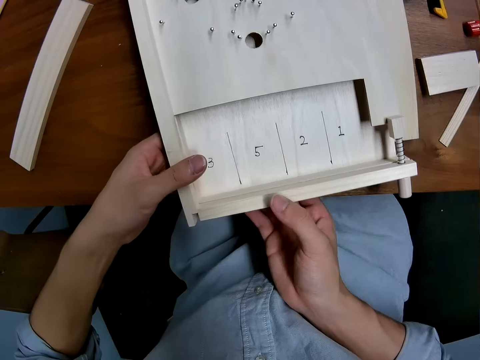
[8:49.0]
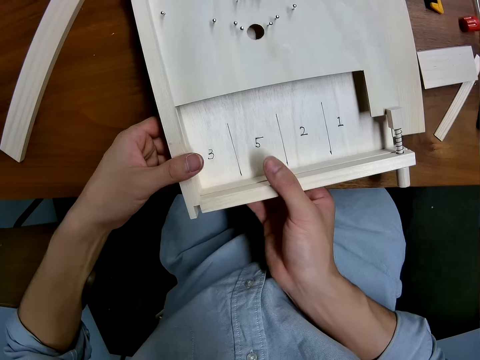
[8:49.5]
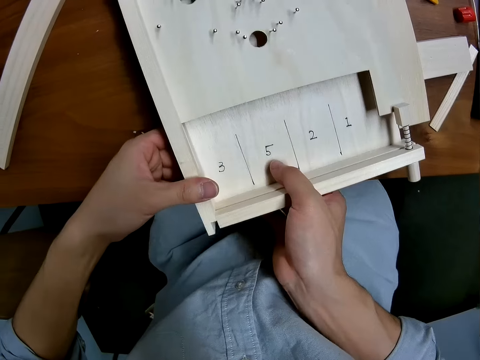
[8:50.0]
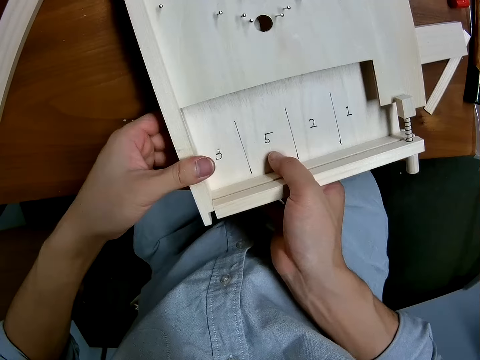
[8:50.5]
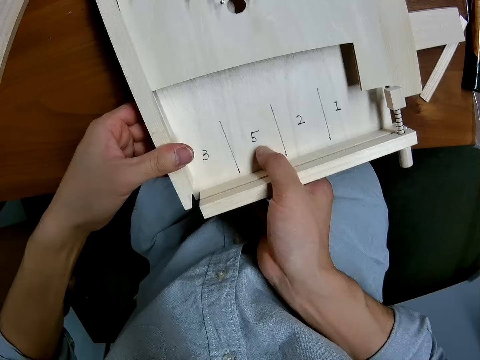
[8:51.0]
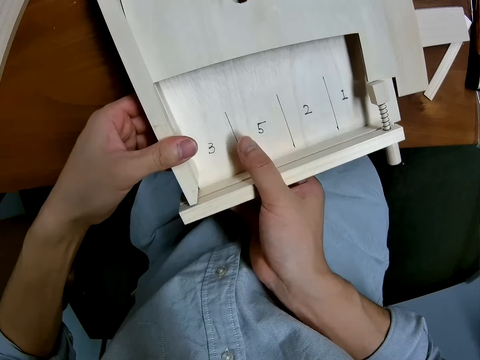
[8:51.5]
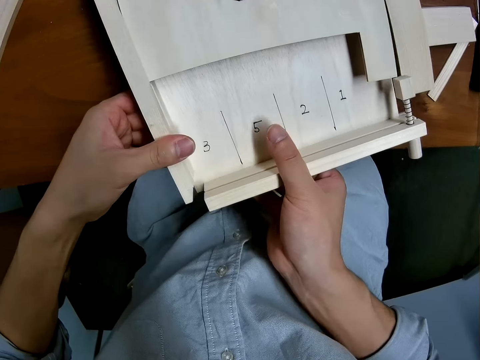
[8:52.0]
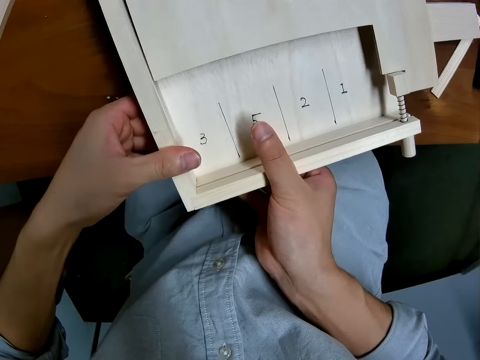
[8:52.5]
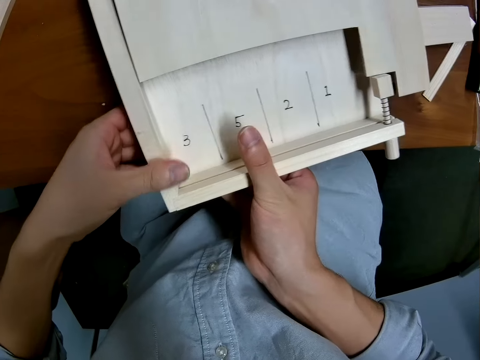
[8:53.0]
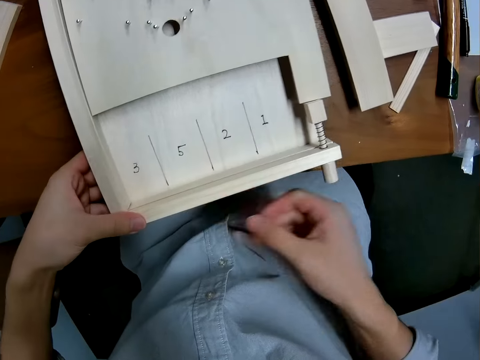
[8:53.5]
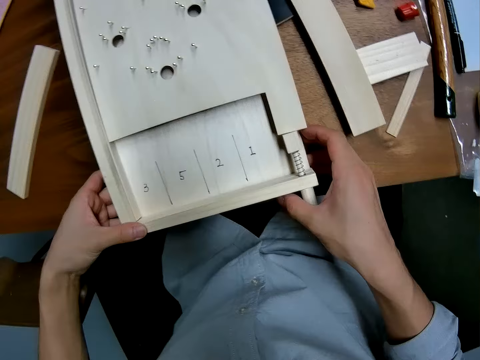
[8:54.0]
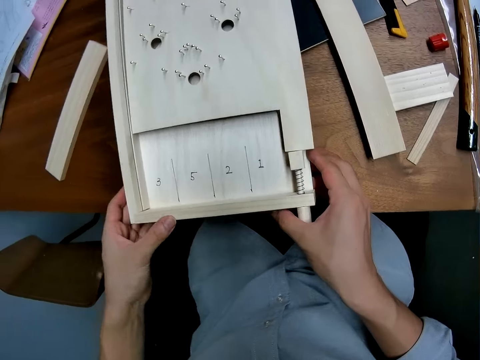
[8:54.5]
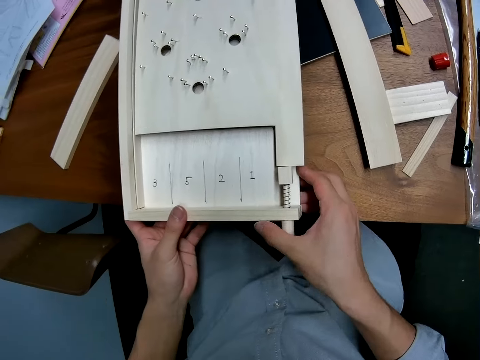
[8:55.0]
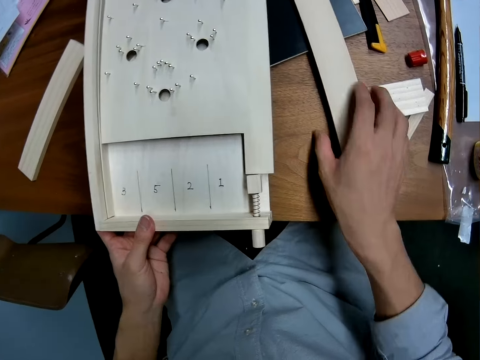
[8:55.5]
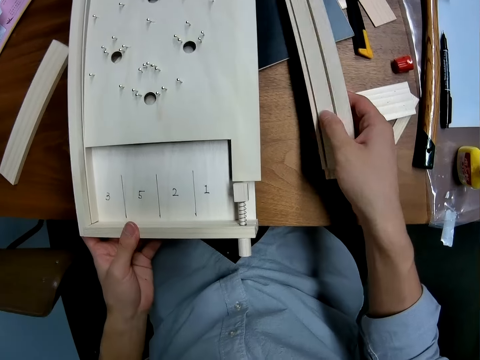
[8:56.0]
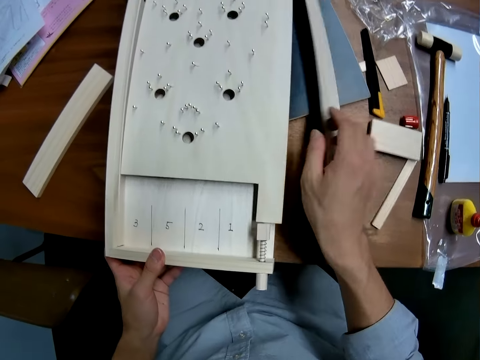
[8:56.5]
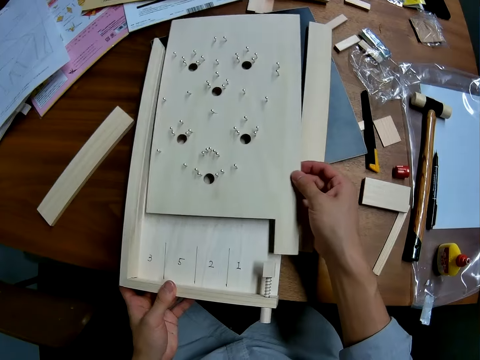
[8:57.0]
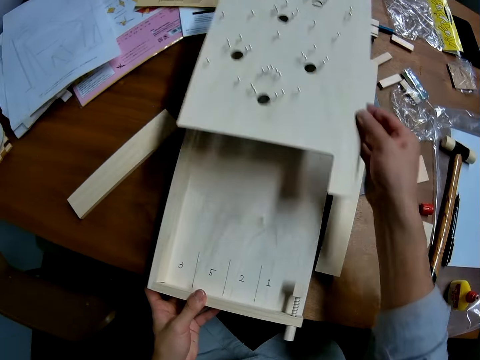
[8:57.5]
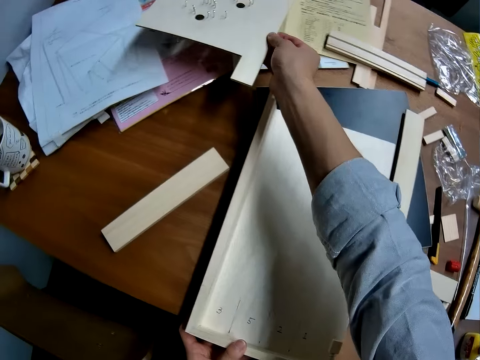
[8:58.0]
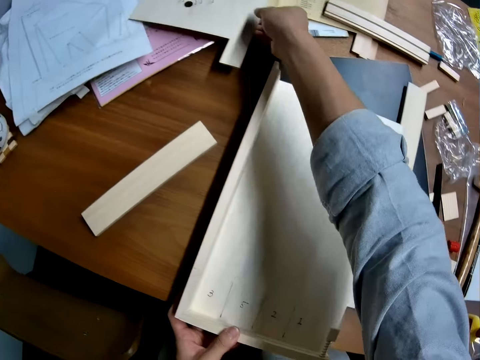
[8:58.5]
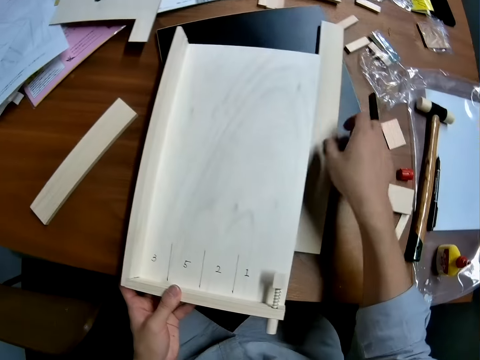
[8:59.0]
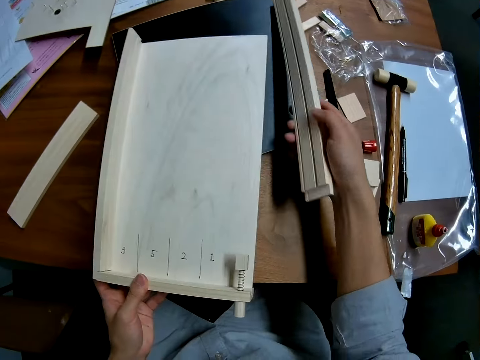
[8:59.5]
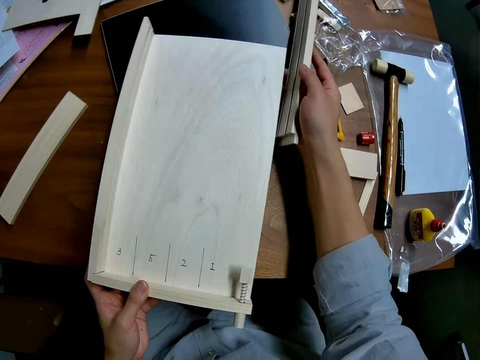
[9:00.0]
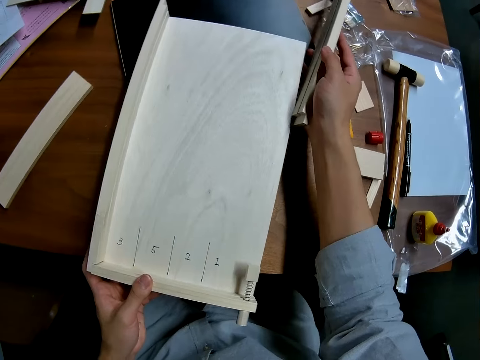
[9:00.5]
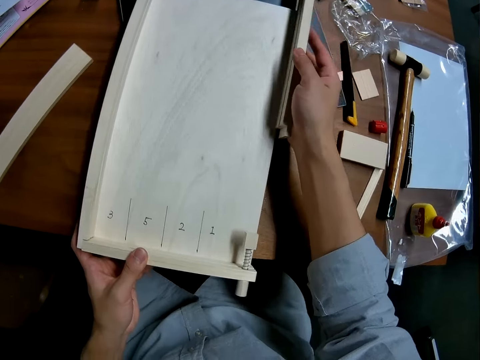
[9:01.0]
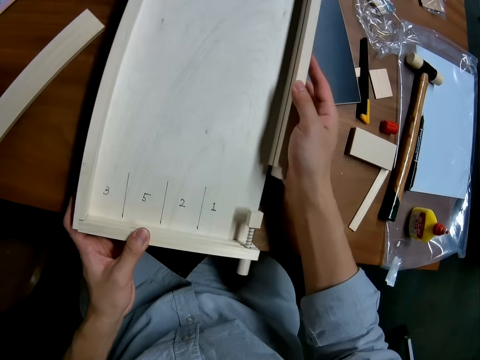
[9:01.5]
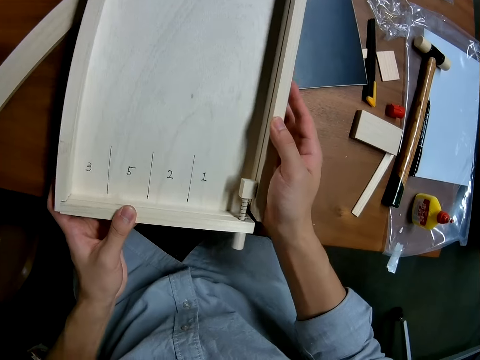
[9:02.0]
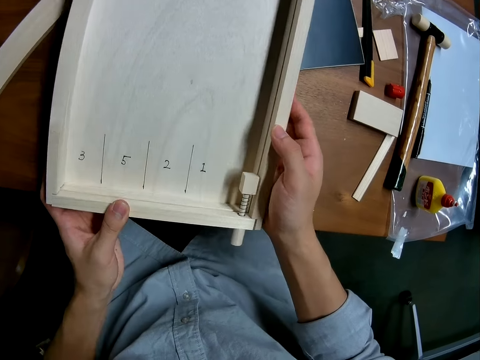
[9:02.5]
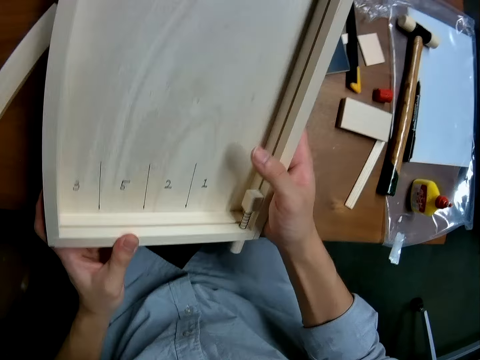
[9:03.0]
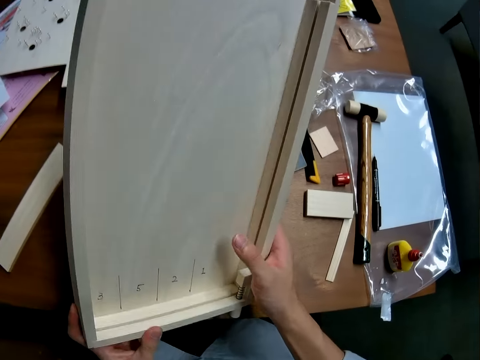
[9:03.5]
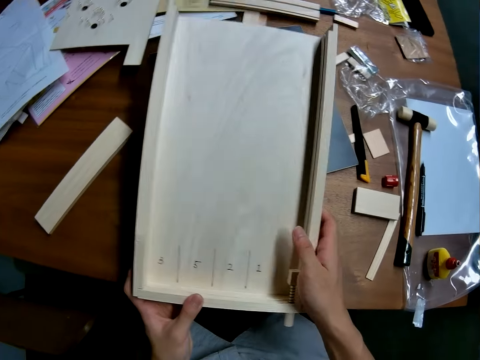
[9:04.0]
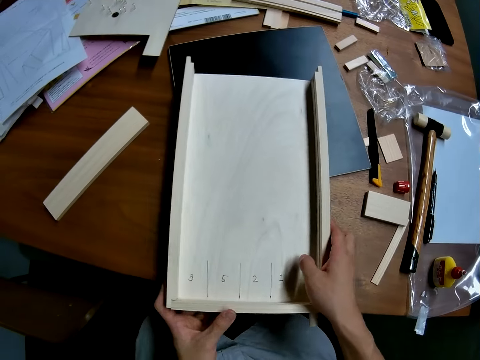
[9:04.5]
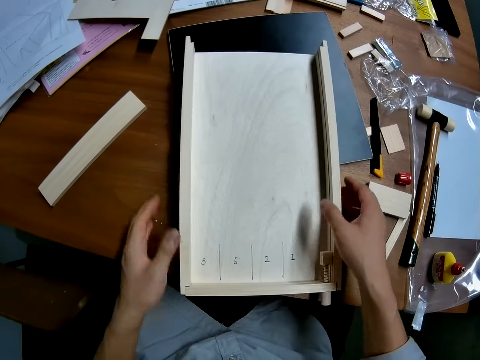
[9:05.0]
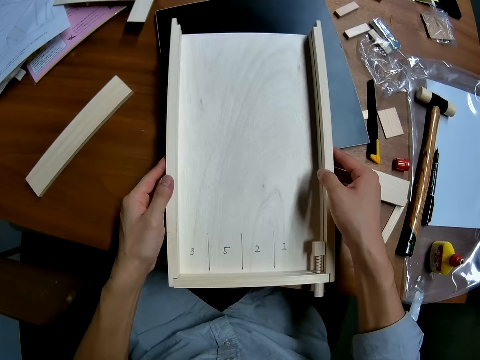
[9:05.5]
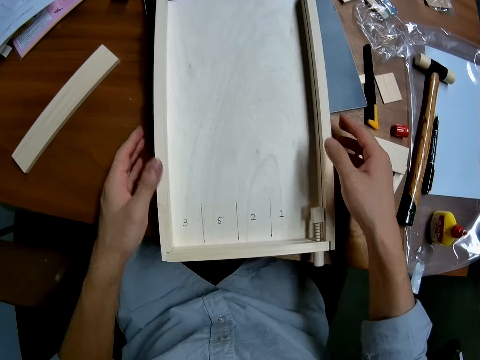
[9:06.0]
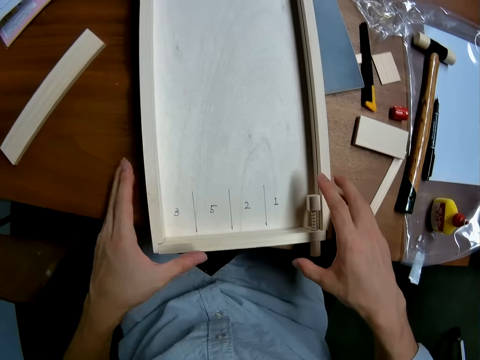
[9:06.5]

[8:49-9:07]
The camera wearer picks up the side wood casing from the table. They drop the wood casing on the table. They remove a plank from the craft. They drop the woodcraft aside. They pick up the wood casing from the table. They attach the wood casing on the craft. They fix the woodcraft. They lay the craft on the table.

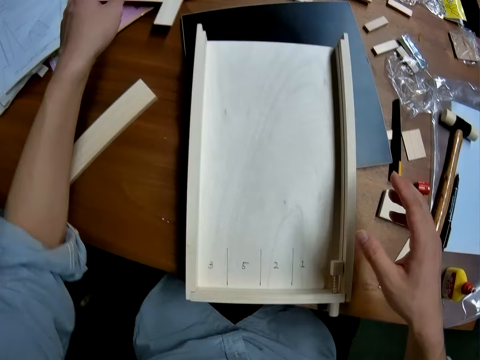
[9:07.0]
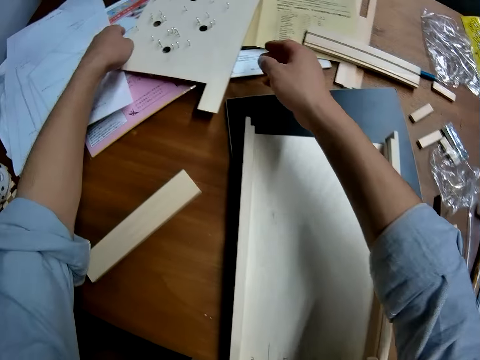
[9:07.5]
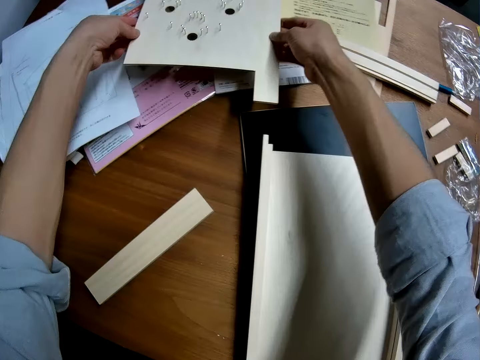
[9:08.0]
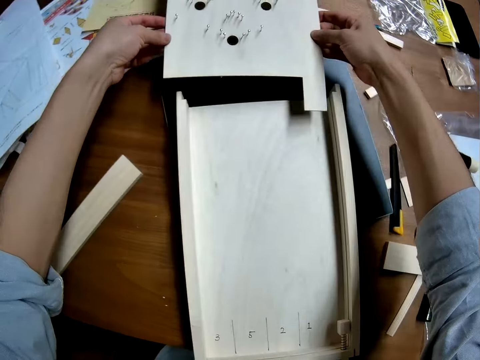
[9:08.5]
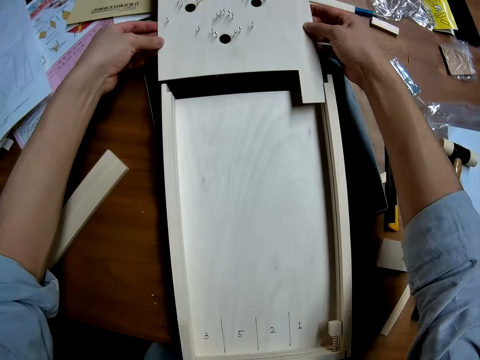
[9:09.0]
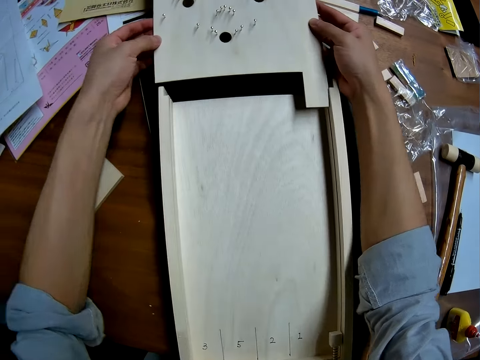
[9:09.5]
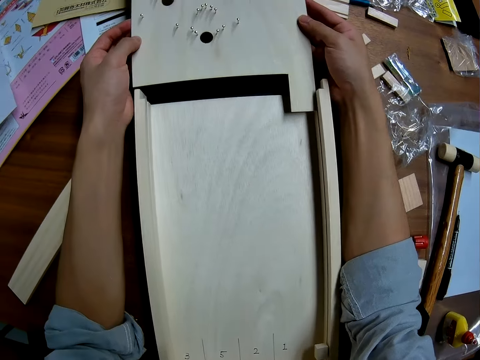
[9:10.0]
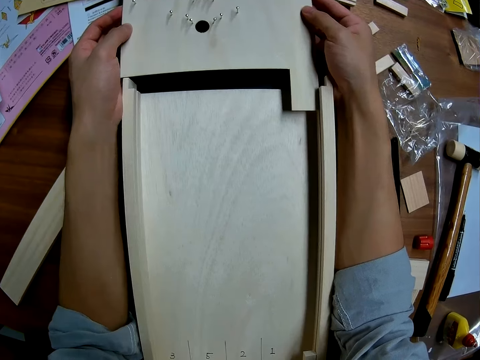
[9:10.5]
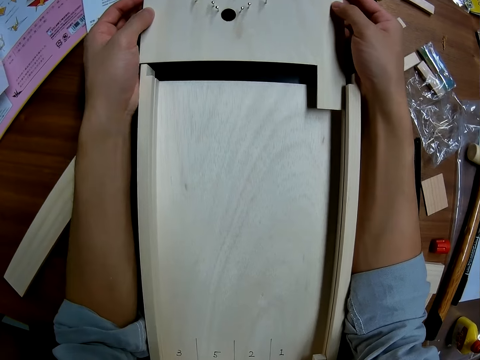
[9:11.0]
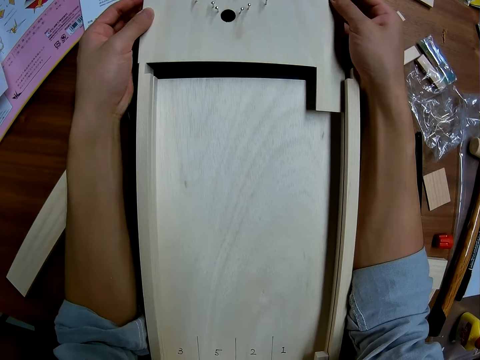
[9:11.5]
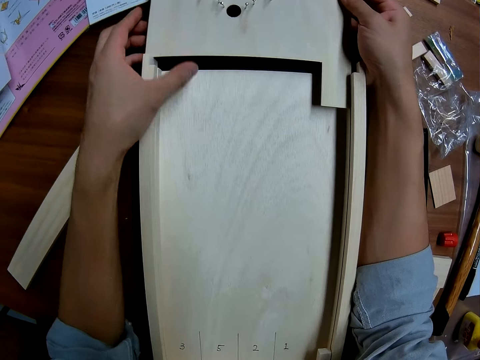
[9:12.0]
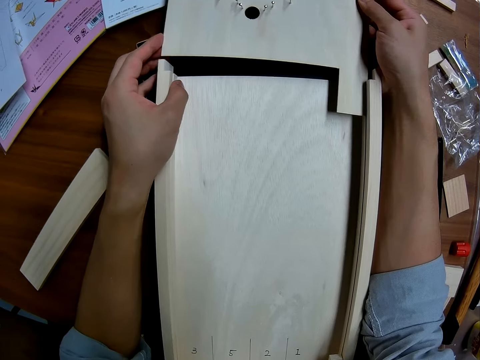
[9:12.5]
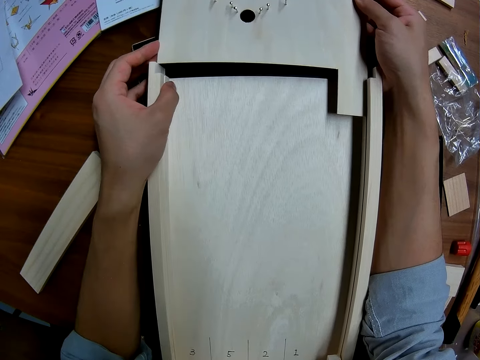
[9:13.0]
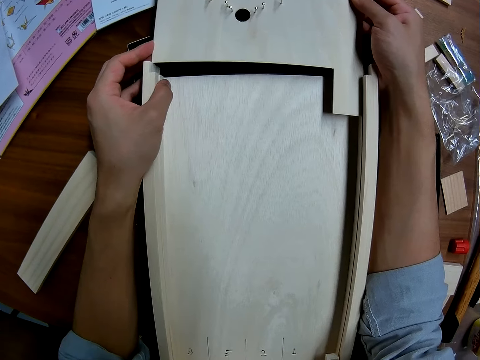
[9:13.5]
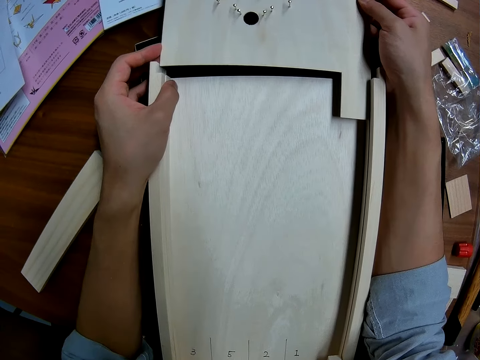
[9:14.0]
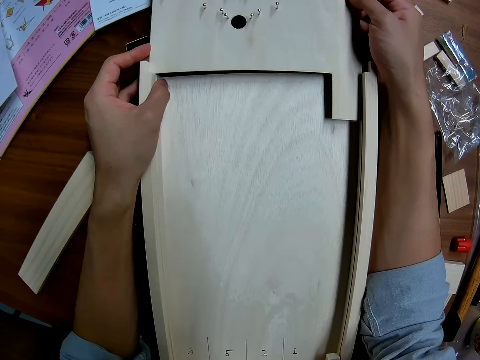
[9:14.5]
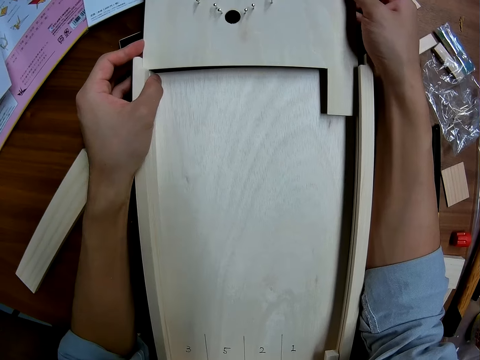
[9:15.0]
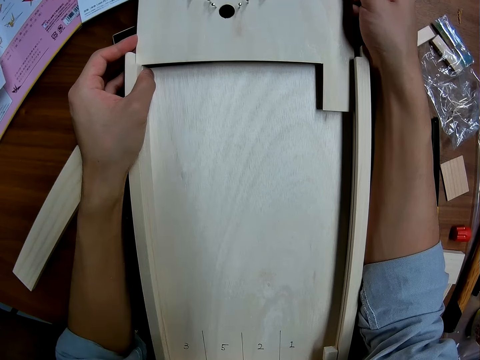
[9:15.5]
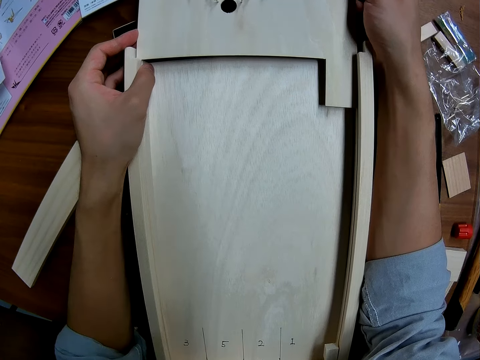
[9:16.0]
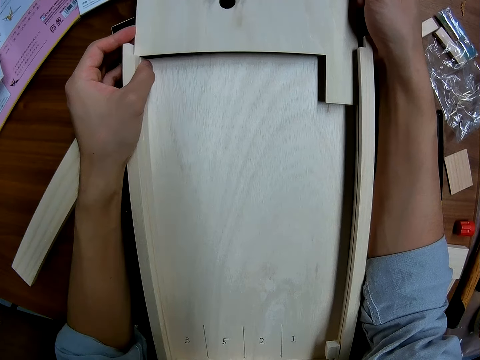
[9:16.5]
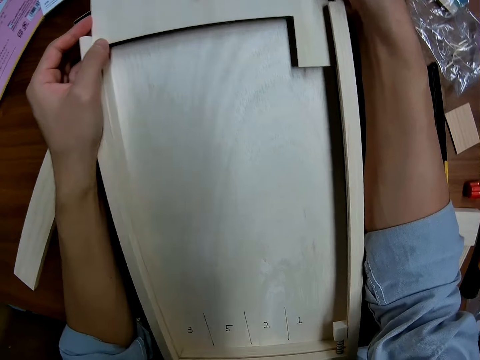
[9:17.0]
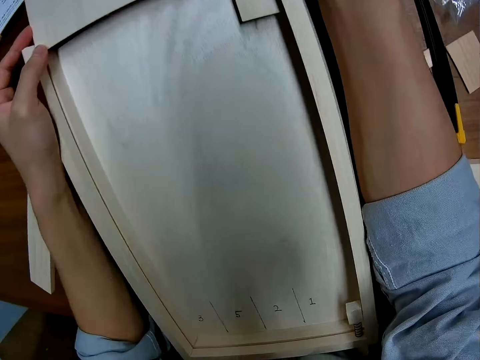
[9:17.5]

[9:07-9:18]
The camera wearer picks up the plank from the table. They pick up a woodcraft. They insert the plank into the craft. They fix the woodcraft.
